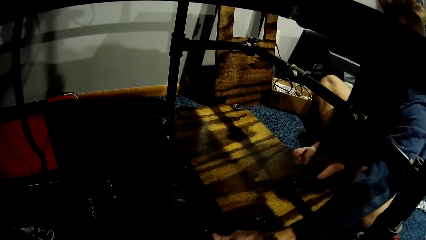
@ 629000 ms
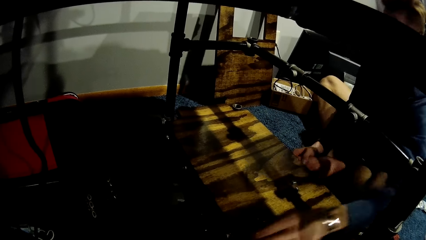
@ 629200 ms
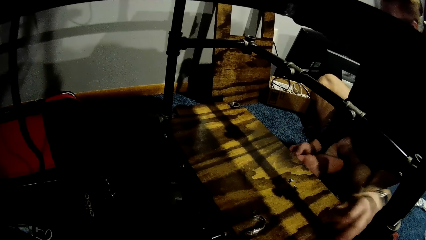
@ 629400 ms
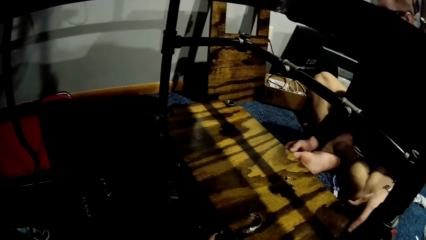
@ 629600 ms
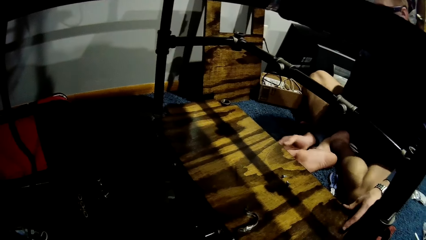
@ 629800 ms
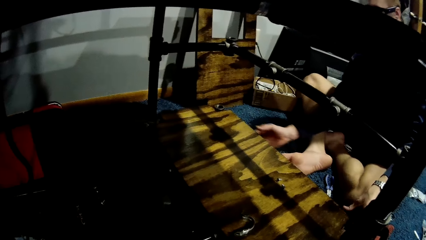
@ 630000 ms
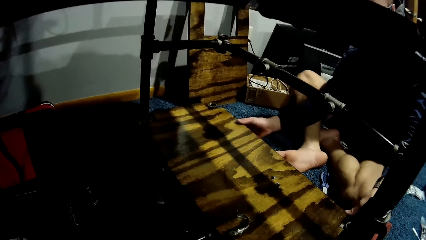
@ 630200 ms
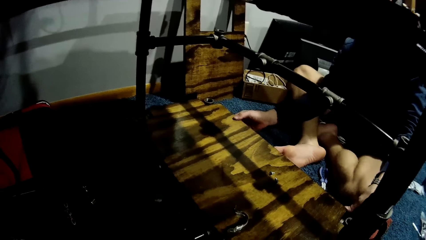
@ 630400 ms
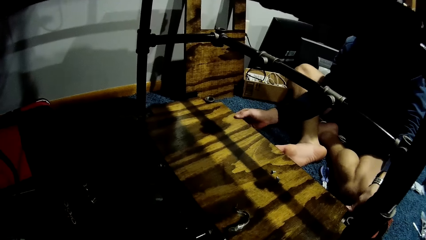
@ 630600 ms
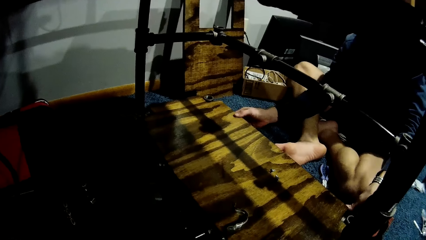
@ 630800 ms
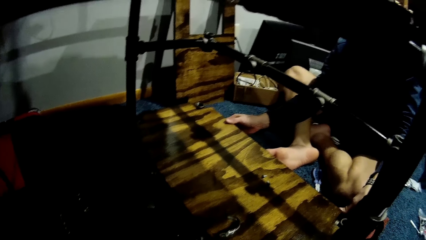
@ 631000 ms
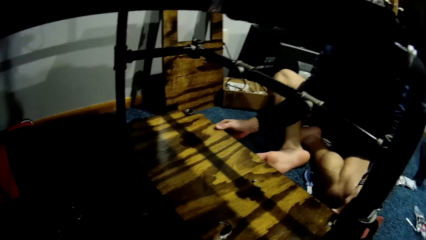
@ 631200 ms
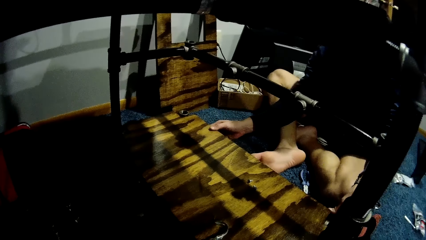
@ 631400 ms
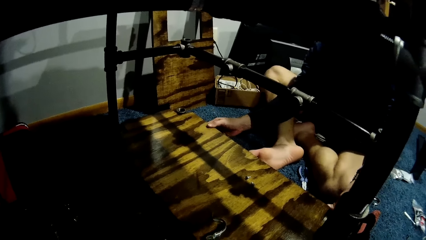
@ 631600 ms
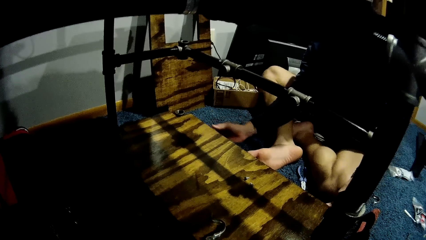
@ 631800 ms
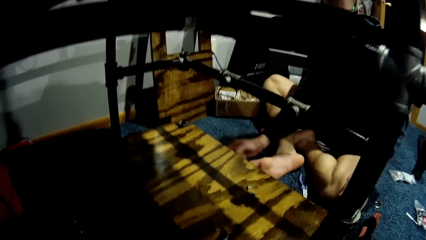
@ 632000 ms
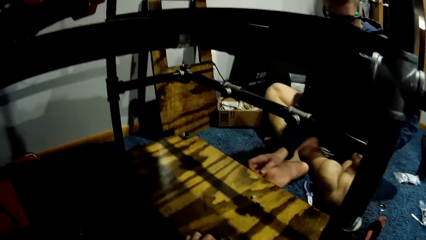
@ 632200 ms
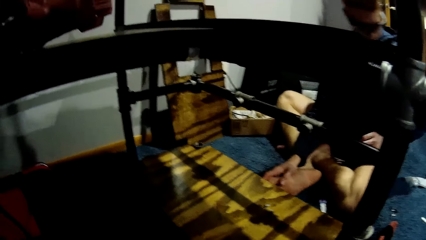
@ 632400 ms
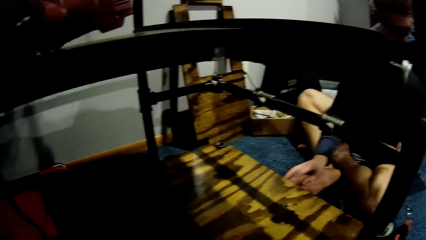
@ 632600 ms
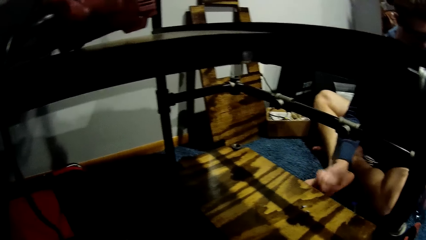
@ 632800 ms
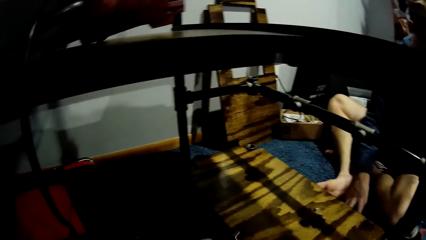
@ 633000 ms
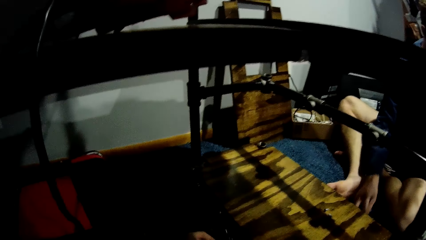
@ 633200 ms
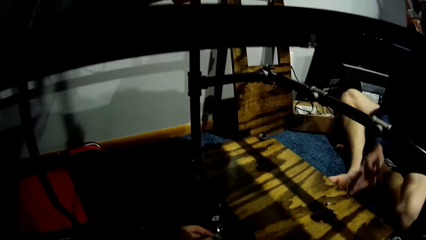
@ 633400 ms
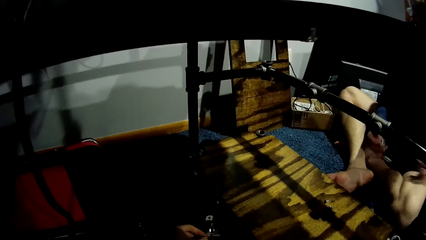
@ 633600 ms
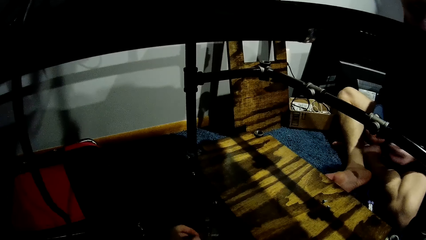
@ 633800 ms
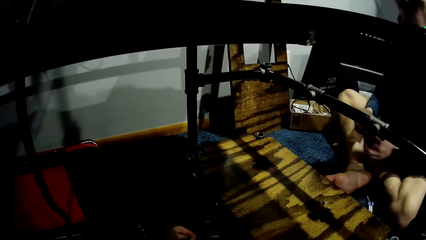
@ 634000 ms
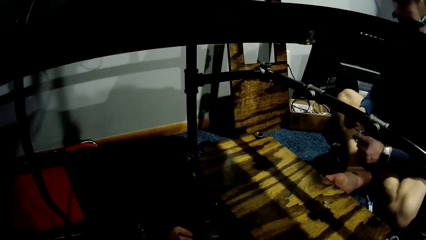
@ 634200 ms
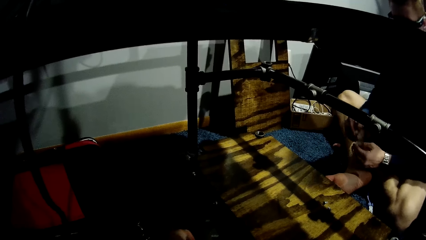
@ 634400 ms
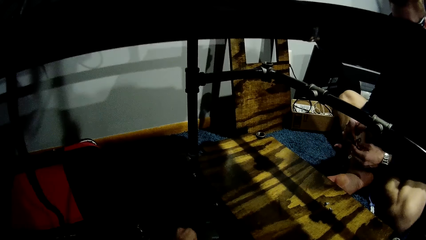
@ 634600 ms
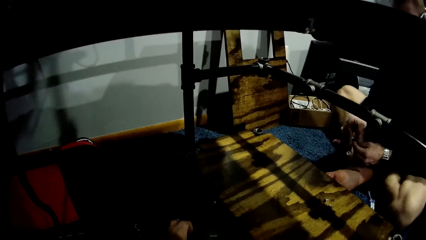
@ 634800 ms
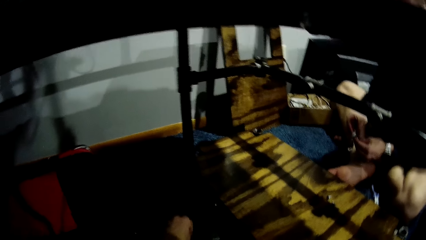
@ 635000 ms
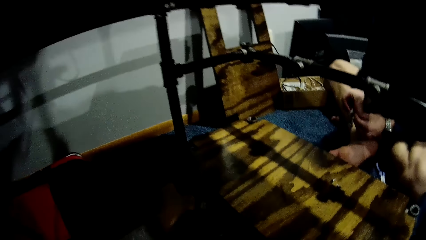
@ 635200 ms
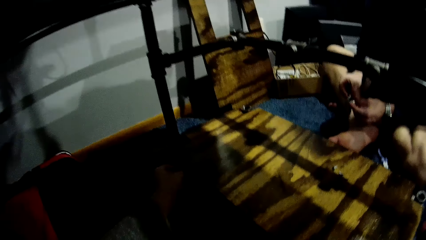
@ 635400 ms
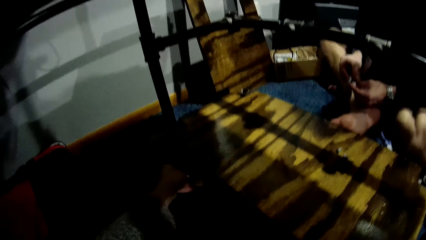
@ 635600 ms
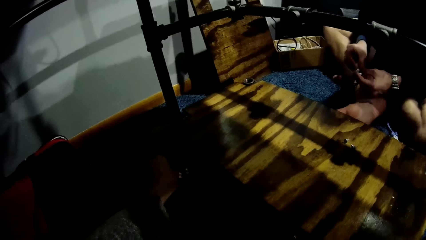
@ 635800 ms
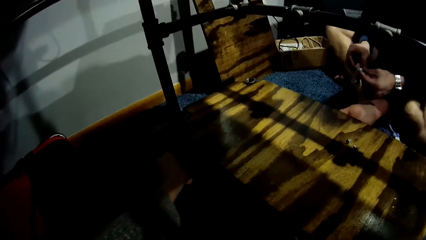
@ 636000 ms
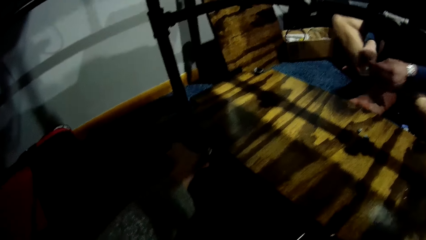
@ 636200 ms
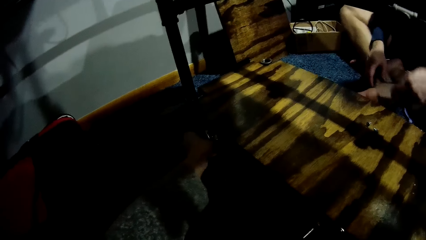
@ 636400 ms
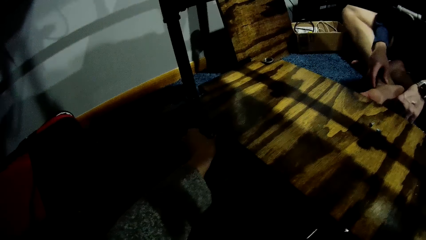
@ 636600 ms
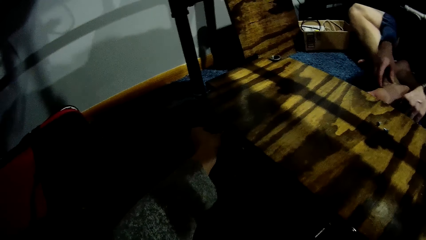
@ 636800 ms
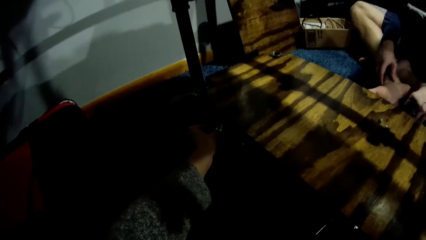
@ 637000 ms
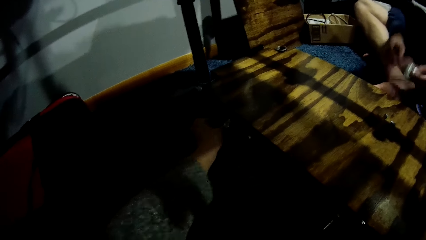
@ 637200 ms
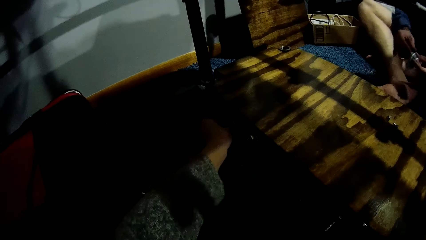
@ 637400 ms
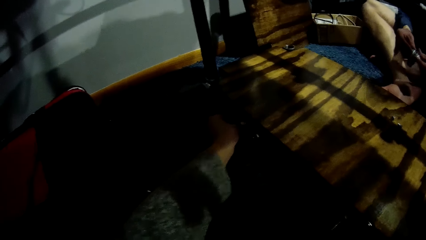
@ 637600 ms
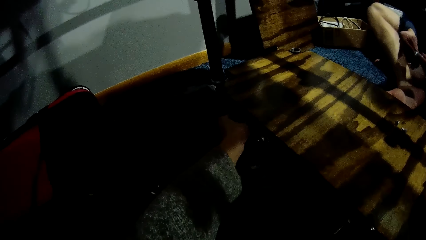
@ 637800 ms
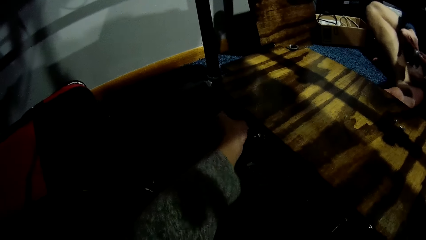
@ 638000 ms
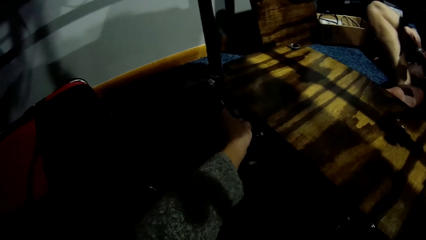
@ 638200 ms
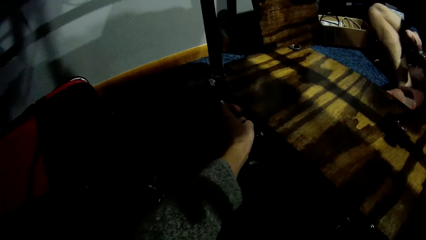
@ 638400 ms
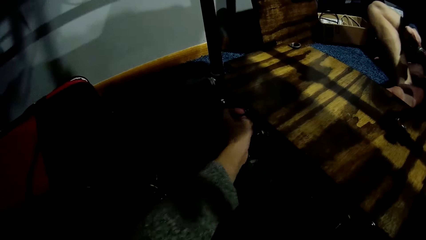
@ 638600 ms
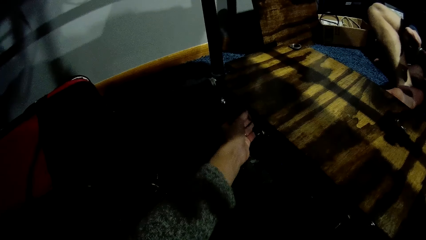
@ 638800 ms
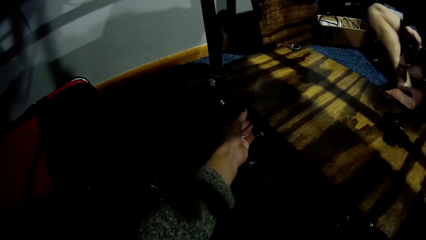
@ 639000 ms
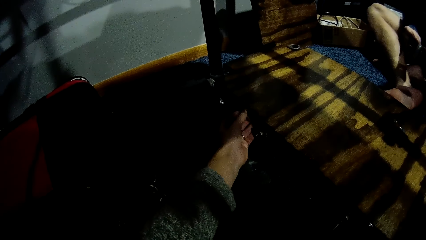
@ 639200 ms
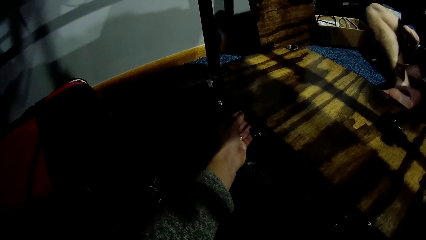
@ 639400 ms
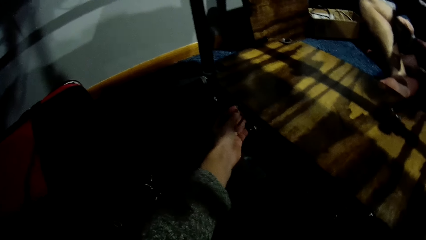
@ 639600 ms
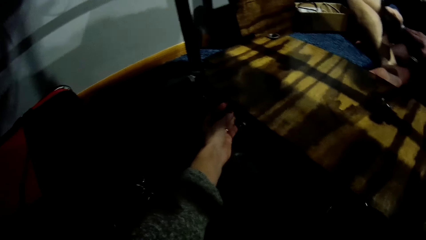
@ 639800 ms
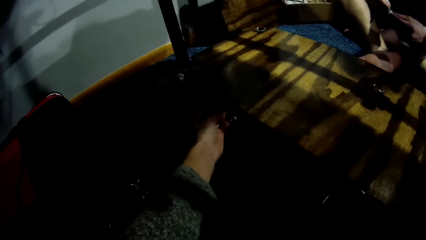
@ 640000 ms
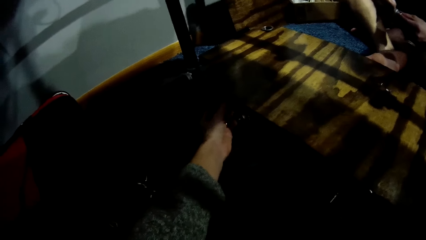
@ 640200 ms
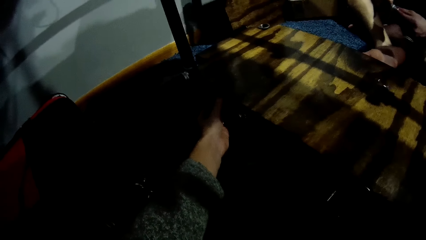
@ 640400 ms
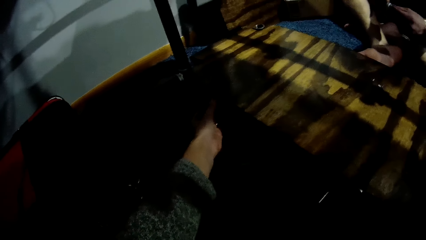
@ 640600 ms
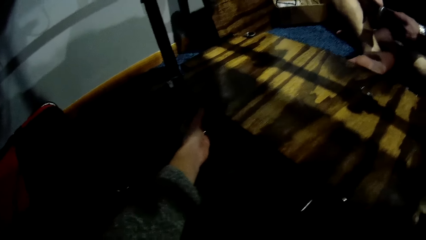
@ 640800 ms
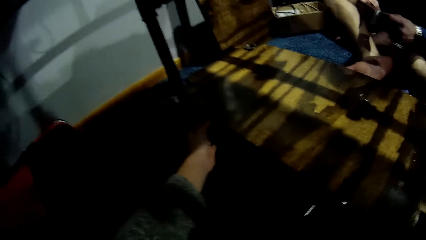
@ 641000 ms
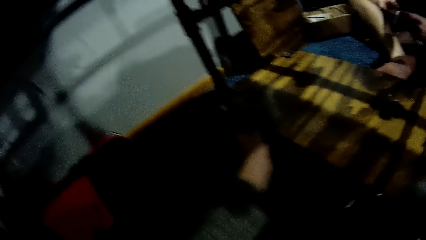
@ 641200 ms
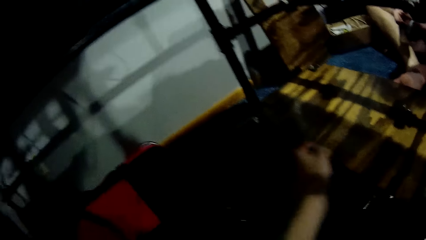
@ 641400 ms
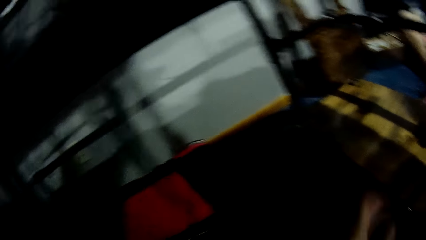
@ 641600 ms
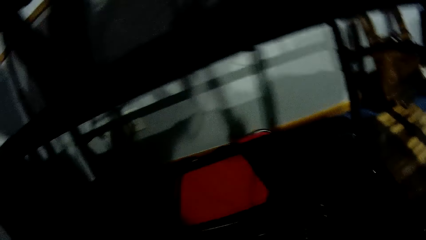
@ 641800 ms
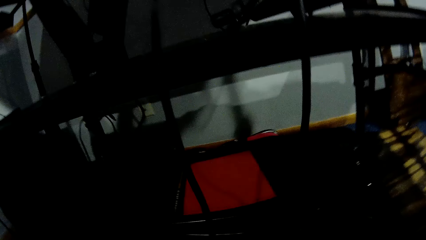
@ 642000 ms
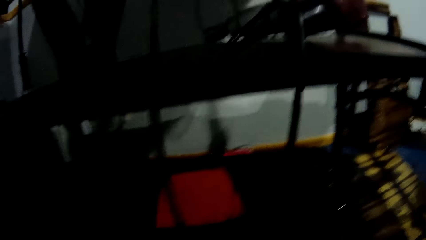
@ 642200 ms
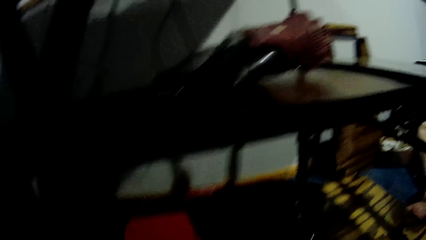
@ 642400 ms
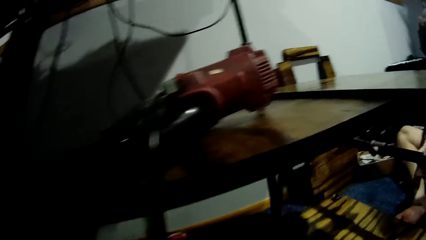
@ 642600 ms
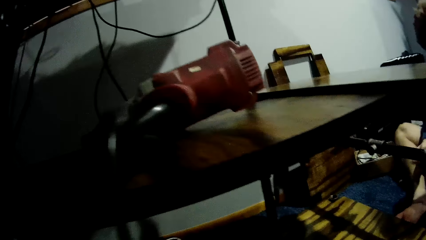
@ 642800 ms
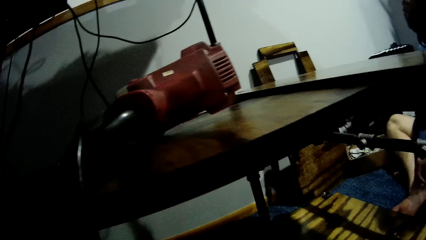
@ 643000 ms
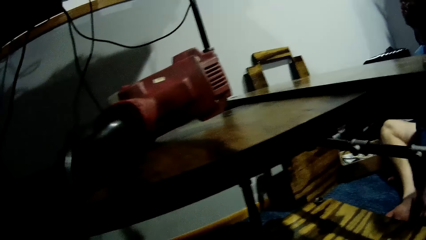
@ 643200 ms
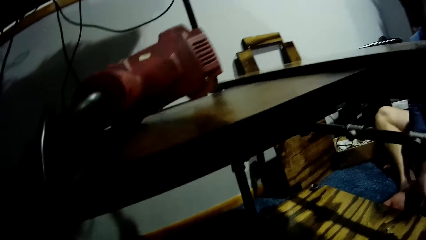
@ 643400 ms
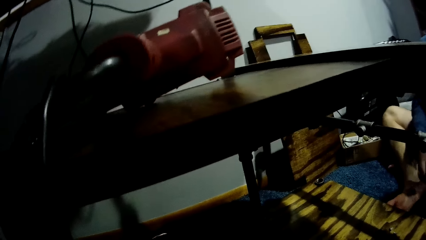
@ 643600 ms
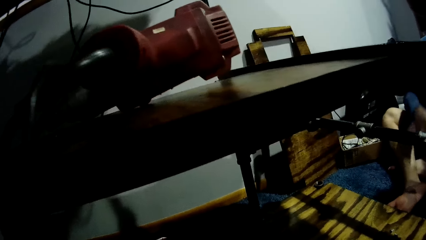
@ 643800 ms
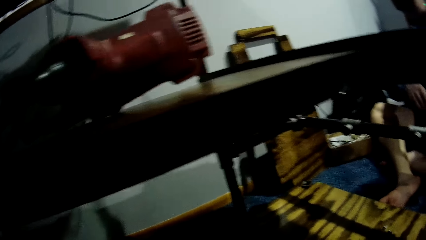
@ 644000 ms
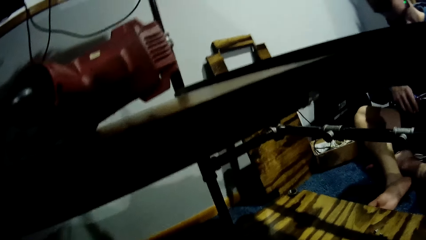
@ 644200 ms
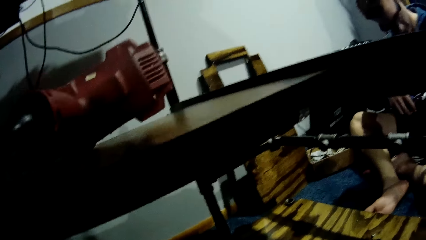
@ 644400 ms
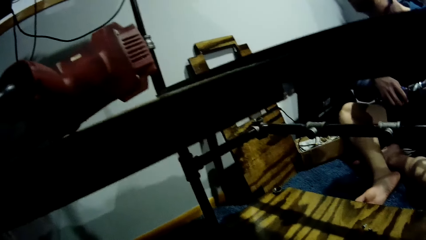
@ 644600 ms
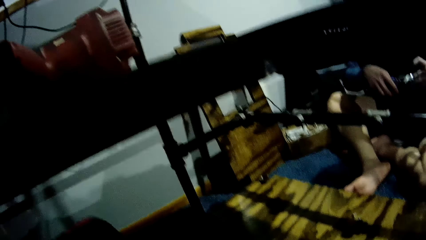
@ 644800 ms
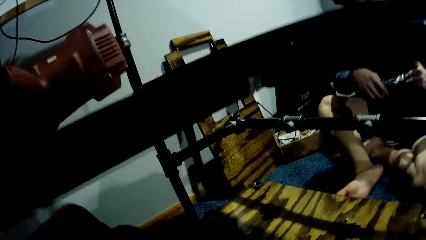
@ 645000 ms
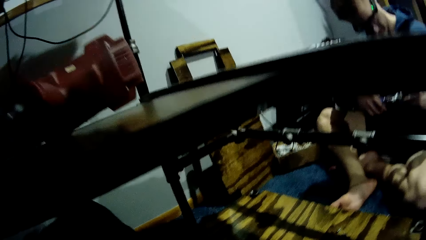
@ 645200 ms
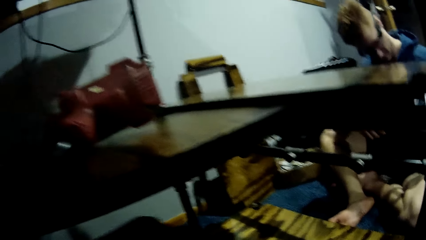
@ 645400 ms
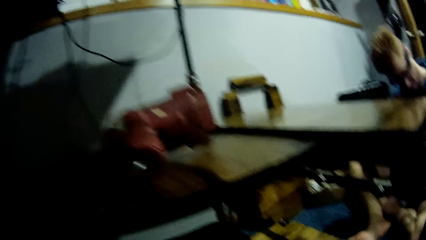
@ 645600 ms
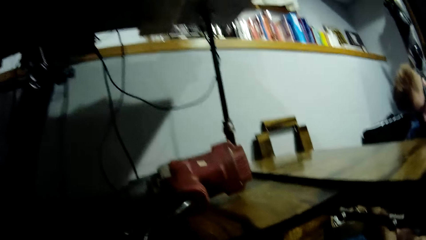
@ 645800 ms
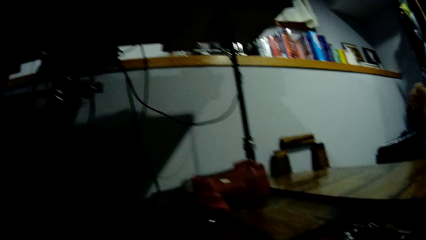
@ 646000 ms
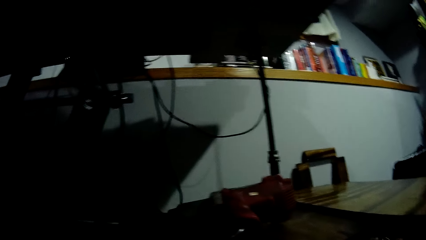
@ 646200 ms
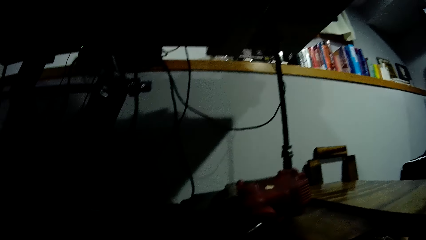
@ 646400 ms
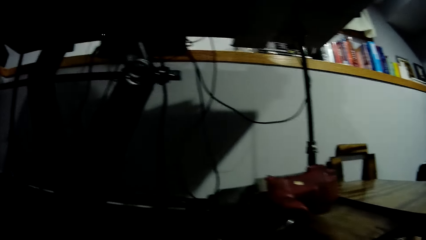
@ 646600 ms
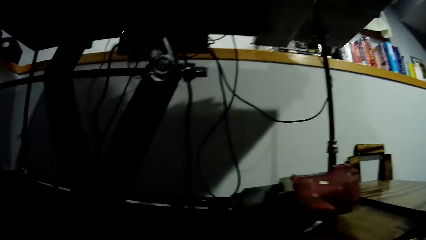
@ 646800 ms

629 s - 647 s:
A man adjusts the wood on the car lift with both hands. The man fixes the hinge. The man picks up the plier from the floor with his right hand. The camera wearer tightens the knob. She fixes another metal pipe on the wood on the car lift with her right hand. She looks around.
